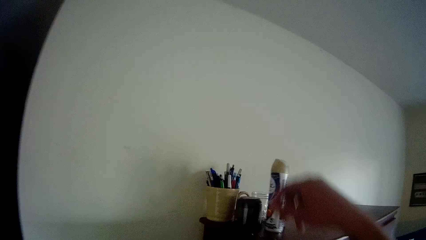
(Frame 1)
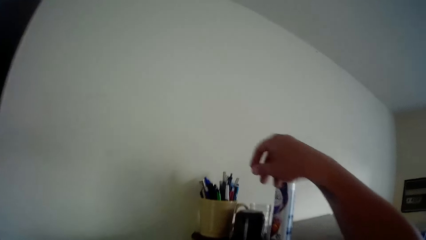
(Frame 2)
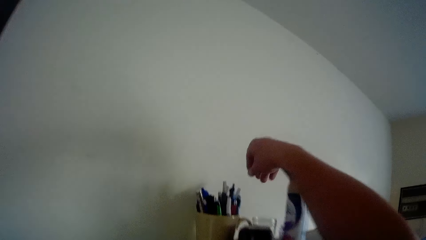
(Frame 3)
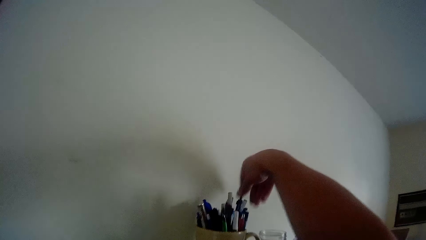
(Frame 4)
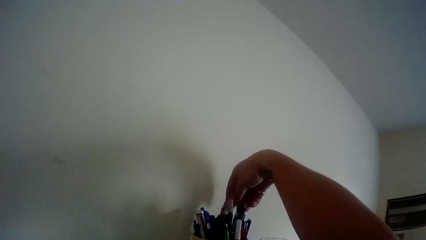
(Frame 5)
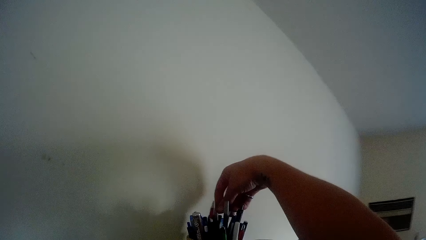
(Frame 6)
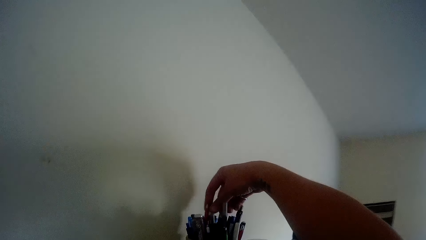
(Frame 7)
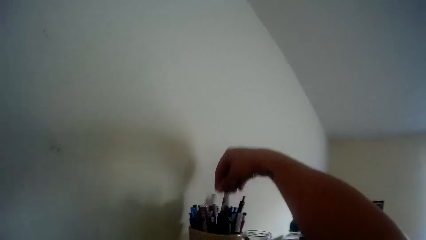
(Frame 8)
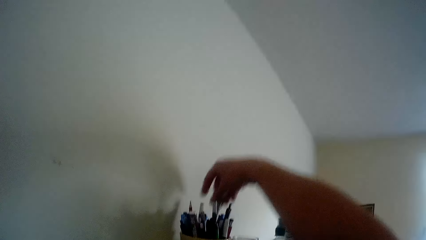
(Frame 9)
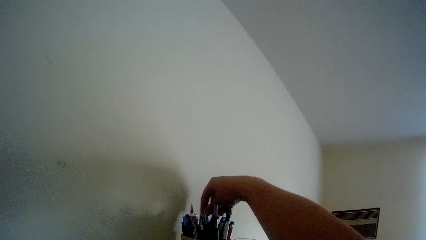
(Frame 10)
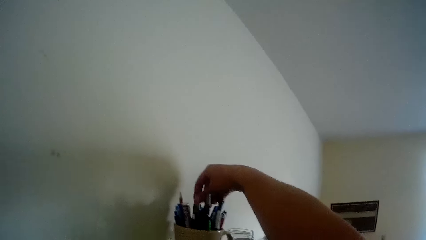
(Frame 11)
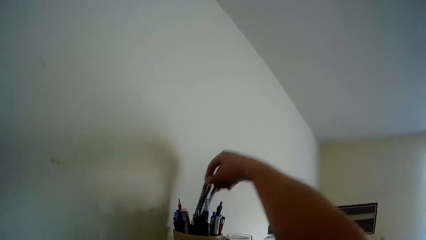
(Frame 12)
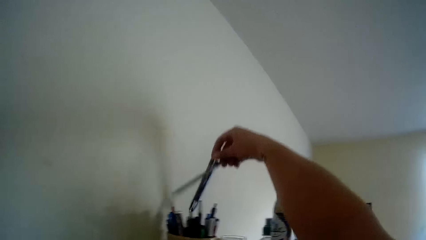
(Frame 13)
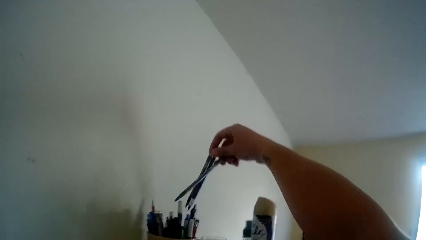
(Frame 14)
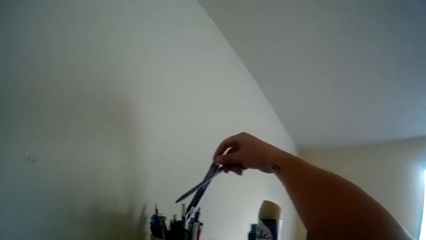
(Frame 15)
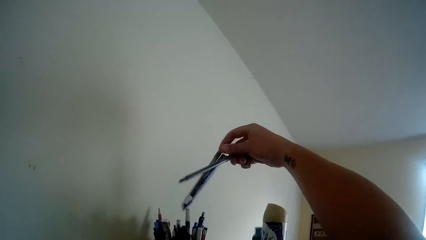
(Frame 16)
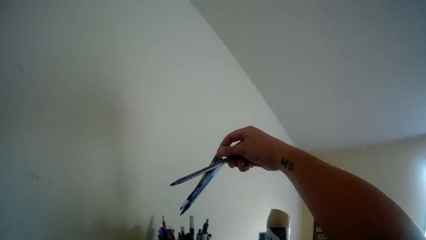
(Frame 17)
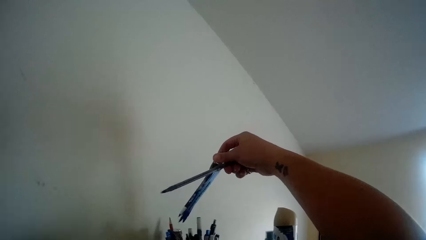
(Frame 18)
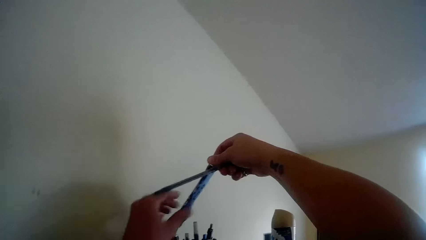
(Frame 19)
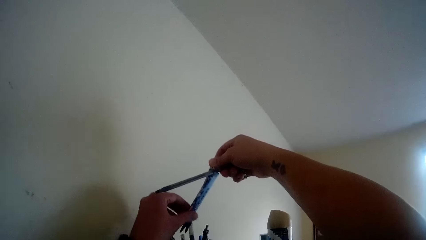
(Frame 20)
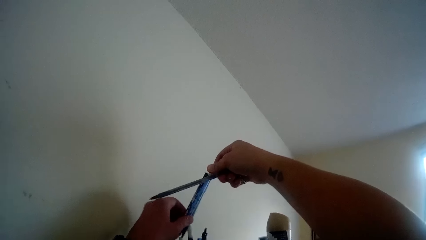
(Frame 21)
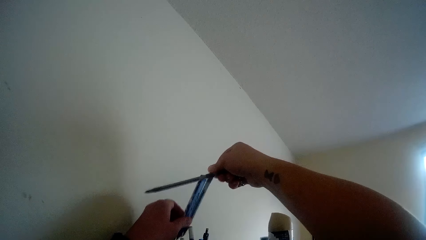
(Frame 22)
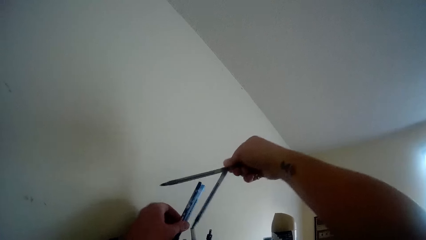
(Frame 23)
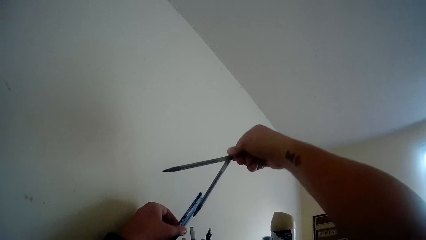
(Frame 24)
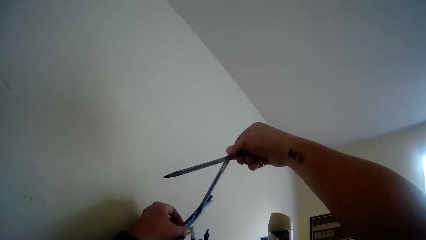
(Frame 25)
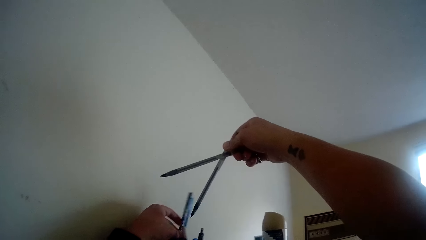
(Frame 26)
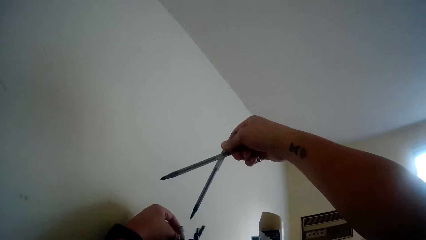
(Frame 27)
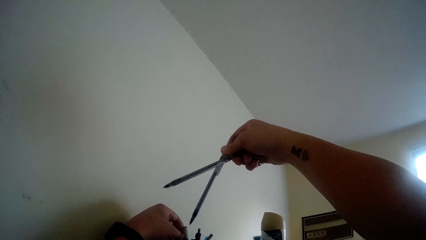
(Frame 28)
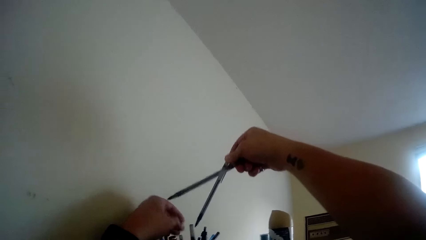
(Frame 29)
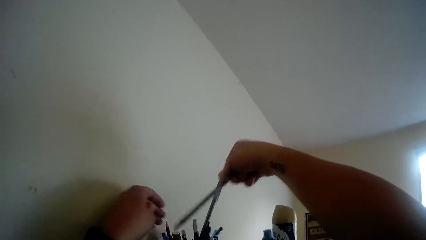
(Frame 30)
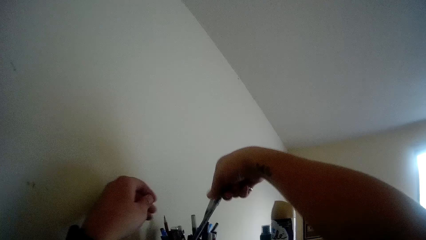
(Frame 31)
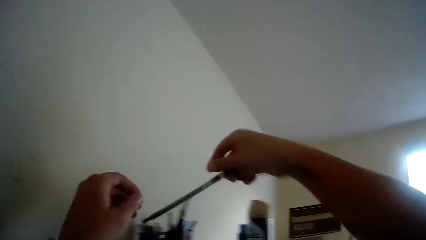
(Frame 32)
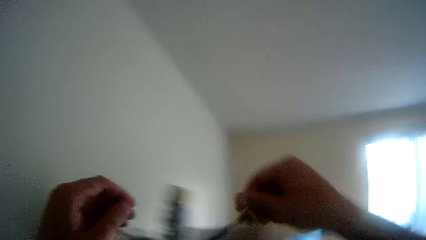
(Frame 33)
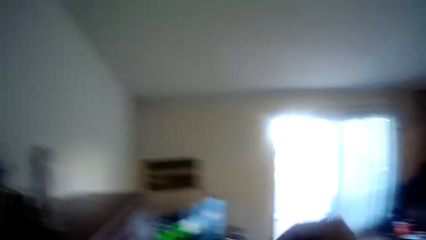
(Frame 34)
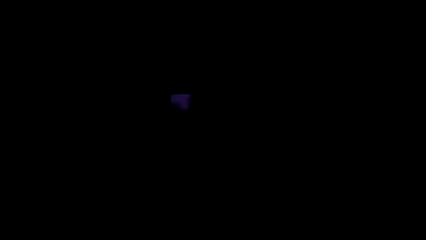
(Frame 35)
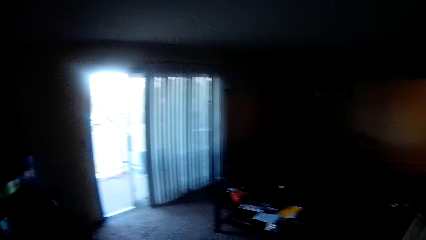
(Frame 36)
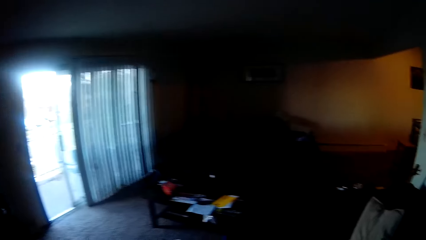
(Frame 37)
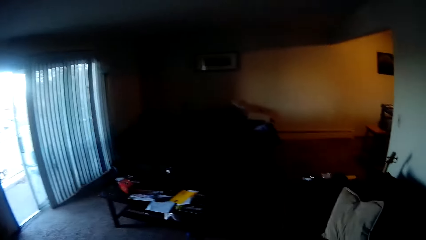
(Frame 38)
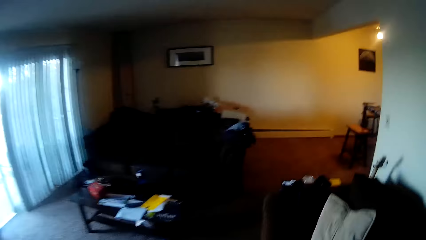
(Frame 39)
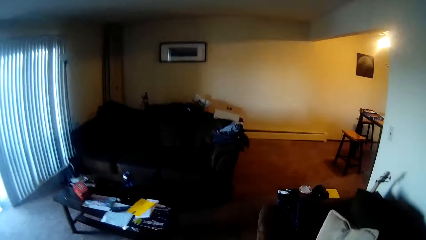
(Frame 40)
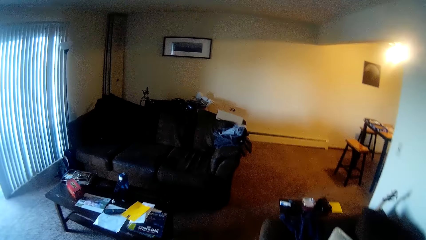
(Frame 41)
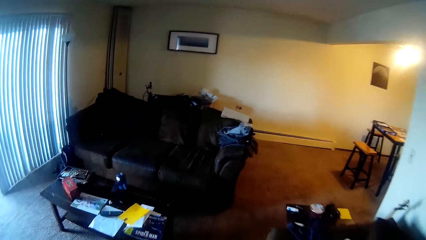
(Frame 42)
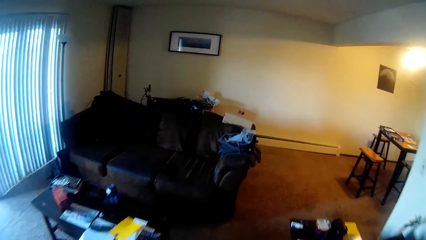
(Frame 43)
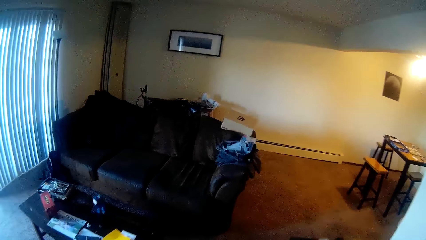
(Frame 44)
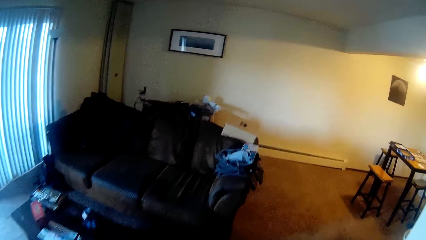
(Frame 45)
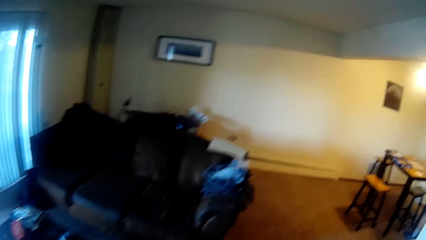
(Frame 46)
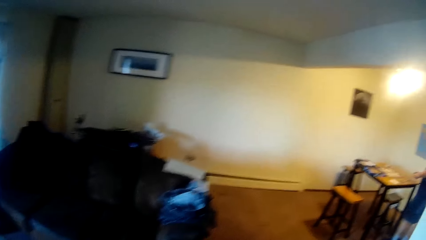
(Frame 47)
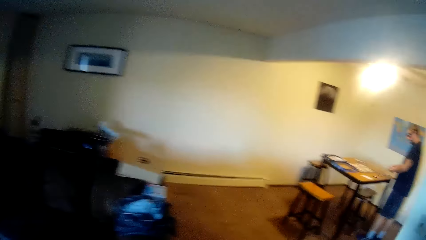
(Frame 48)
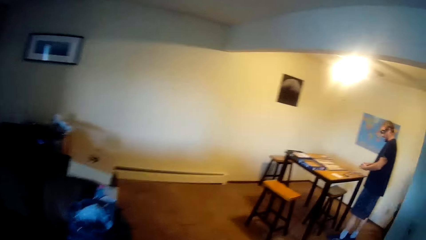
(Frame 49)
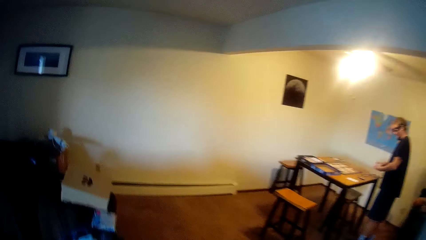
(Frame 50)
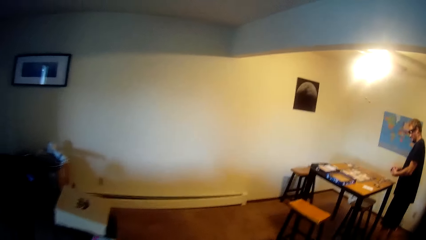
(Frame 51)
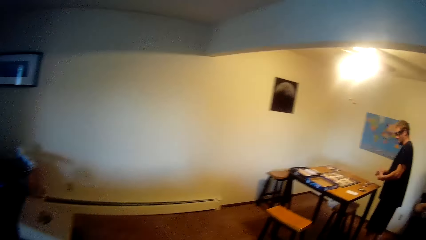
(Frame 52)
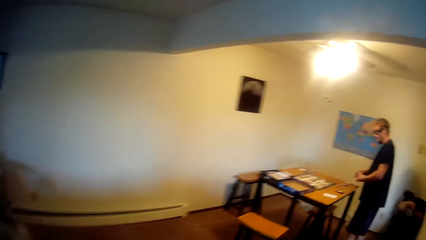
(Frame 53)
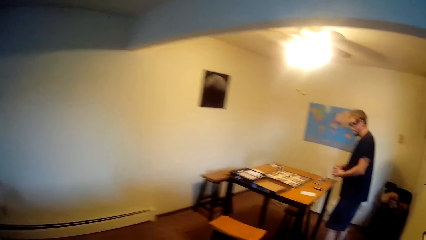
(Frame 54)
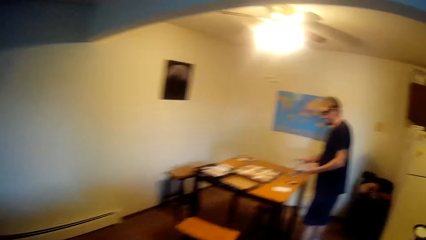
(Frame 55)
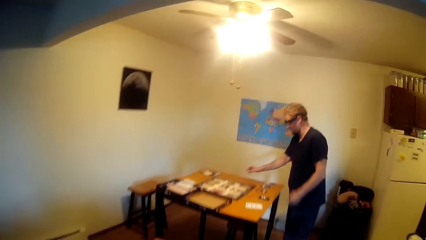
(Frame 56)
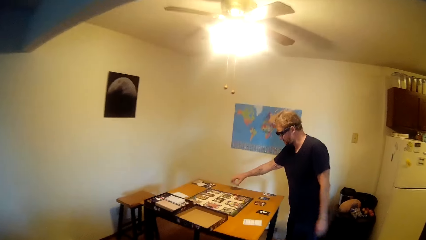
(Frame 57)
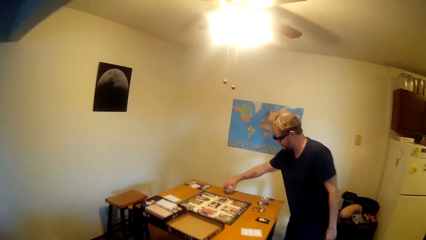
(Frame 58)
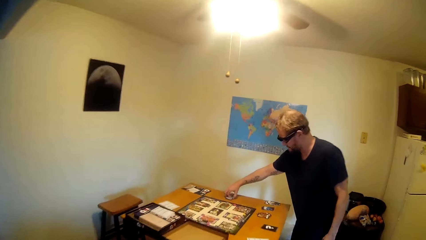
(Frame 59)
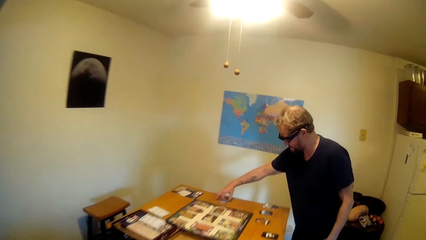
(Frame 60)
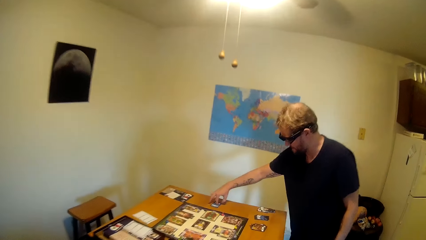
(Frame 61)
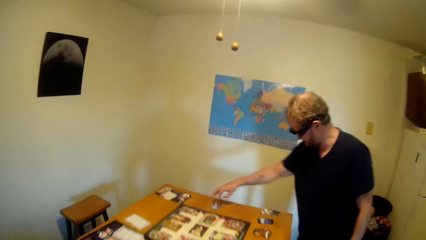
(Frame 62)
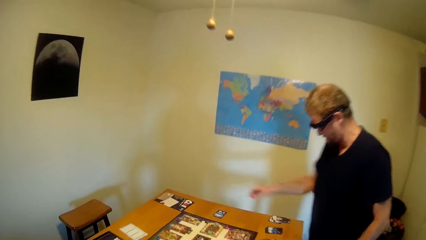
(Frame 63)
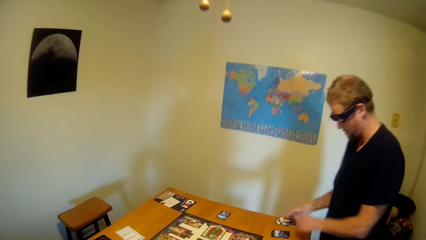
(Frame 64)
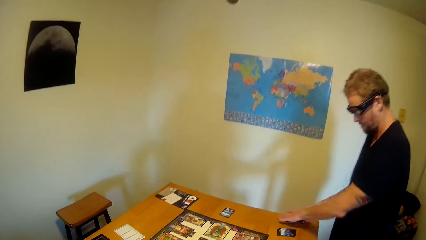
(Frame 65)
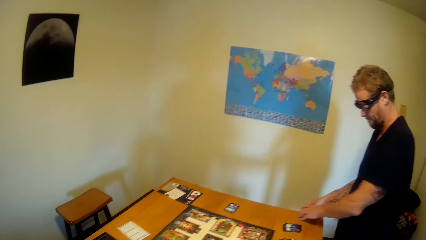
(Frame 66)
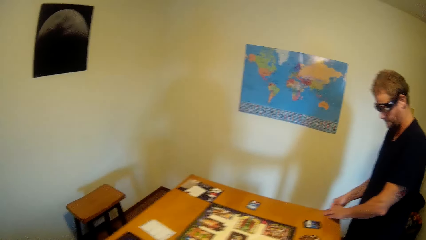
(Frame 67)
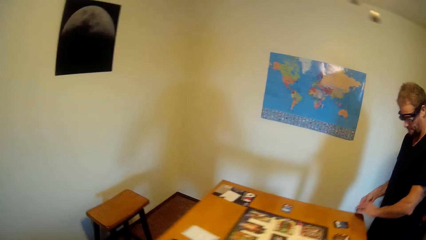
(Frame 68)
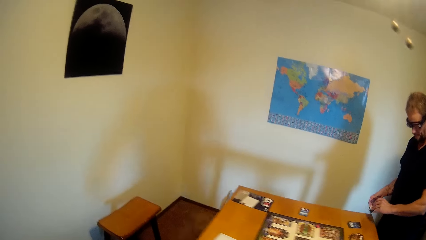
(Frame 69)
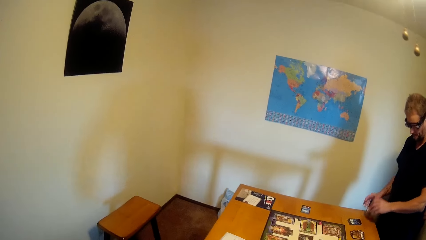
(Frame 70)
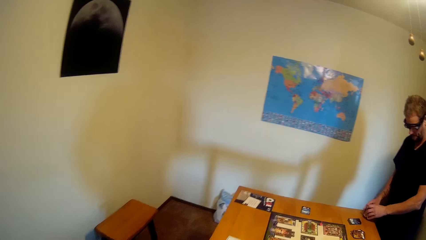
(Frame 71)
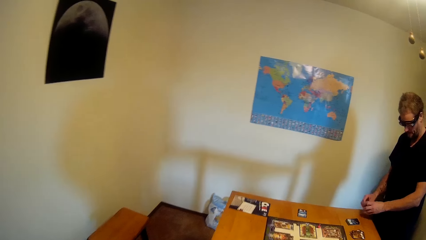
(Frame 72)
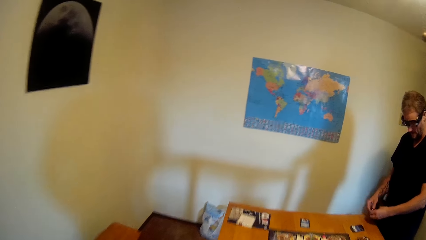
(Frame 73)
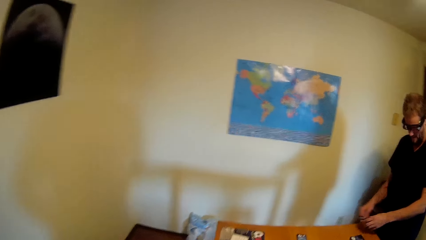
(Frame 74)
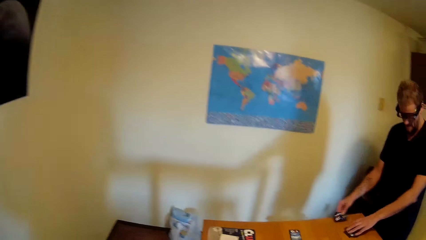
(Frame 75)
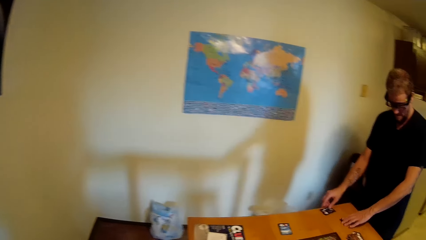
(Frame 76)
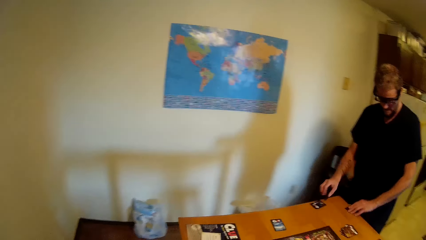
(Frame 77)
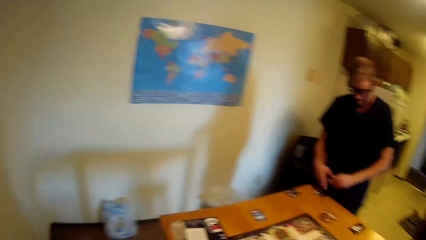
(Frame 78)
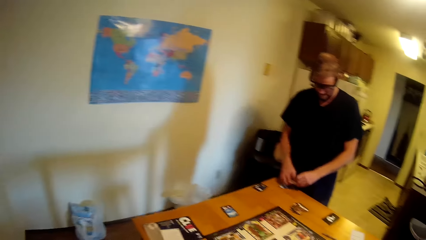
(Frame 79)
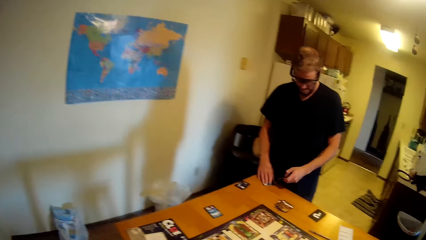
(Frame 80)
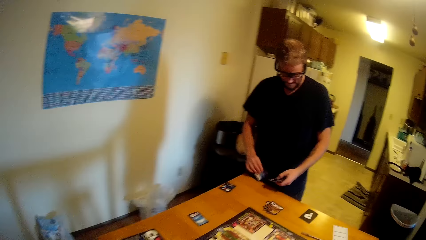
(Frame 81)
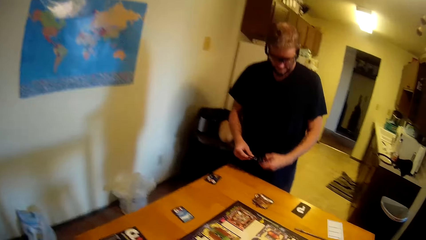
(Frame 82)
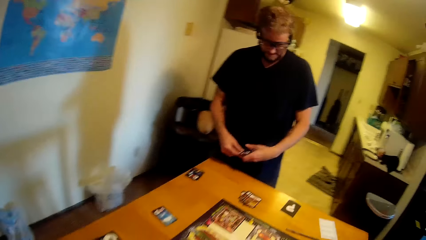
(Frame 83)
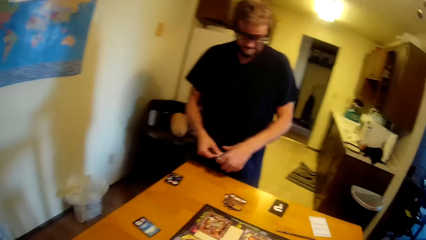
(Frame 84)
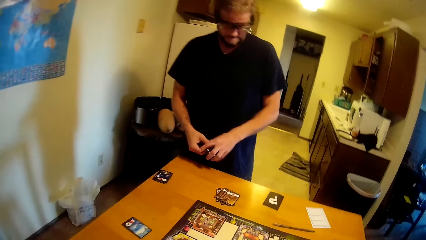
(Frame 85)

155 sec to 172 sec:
The camera wearer picks up a pen from the container on the TV stand. They walk back to the room. They walk back to the room again.
